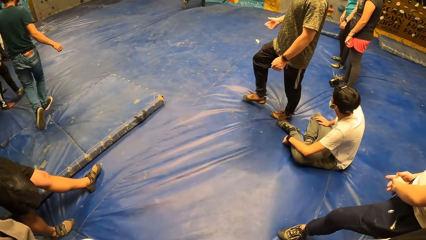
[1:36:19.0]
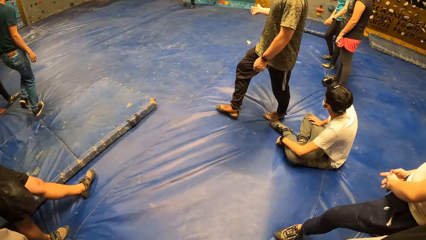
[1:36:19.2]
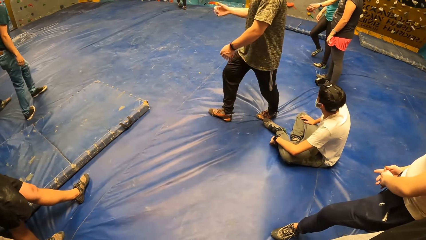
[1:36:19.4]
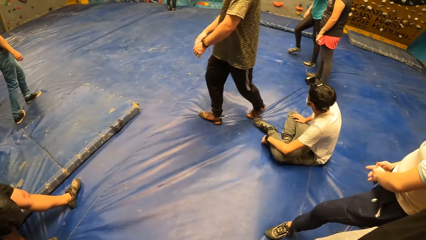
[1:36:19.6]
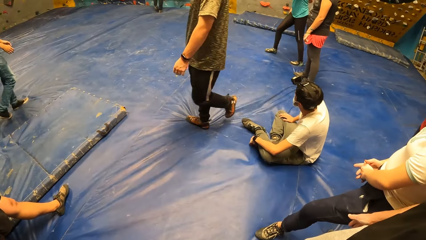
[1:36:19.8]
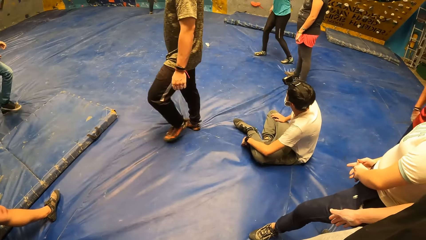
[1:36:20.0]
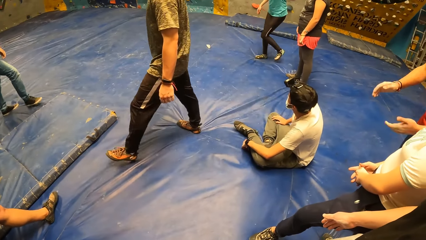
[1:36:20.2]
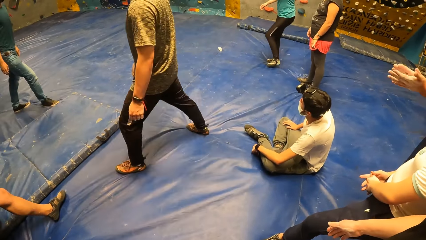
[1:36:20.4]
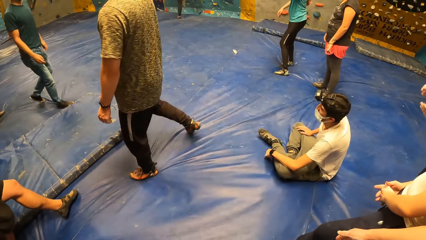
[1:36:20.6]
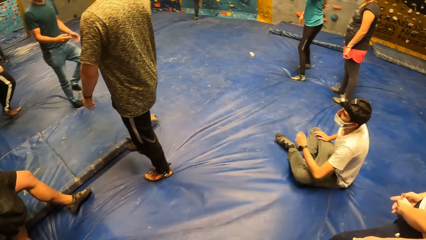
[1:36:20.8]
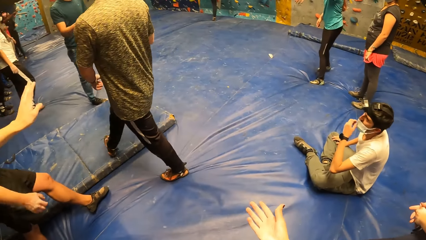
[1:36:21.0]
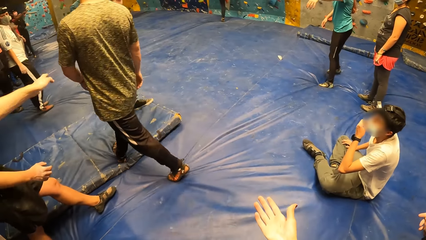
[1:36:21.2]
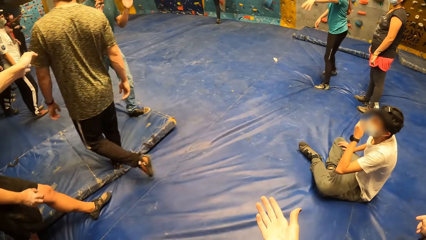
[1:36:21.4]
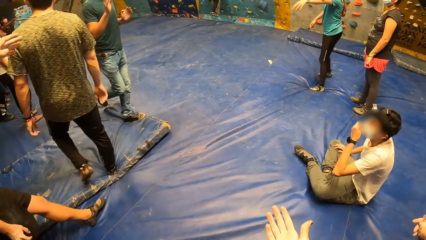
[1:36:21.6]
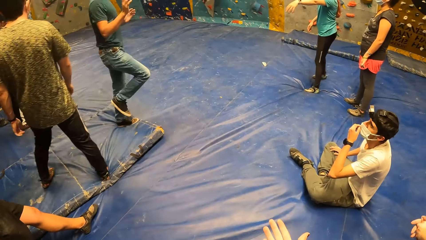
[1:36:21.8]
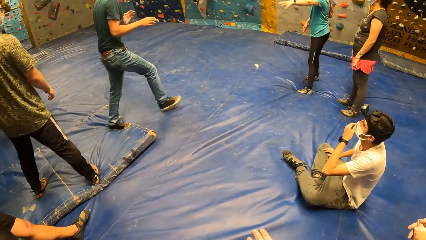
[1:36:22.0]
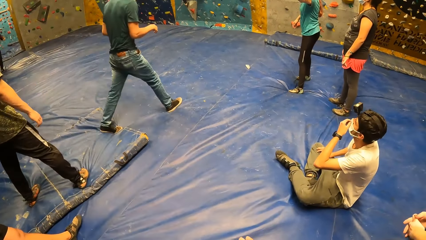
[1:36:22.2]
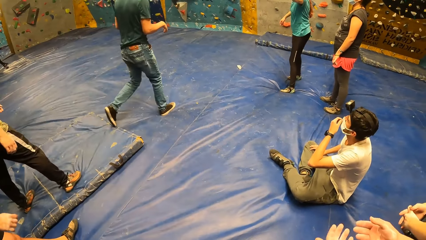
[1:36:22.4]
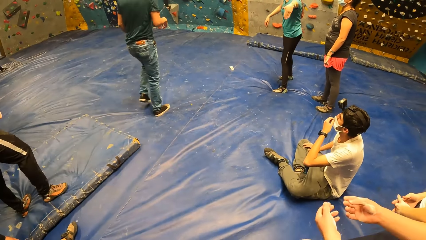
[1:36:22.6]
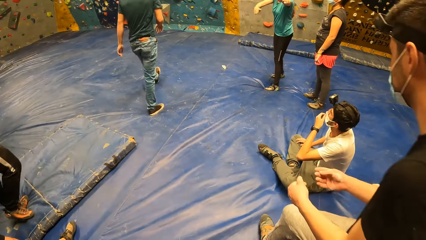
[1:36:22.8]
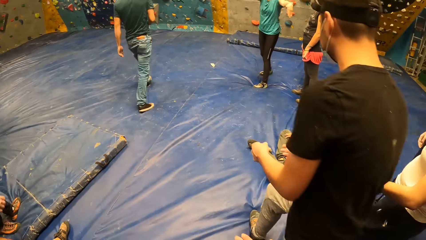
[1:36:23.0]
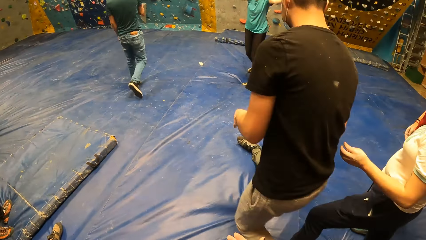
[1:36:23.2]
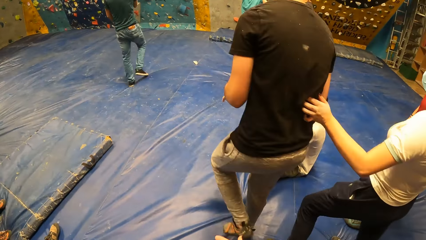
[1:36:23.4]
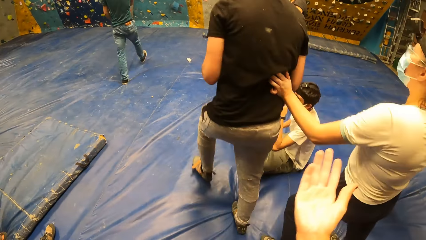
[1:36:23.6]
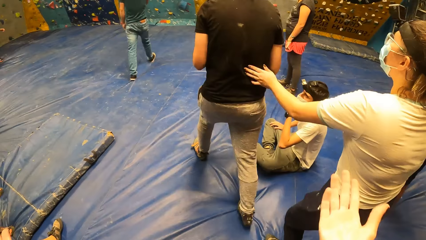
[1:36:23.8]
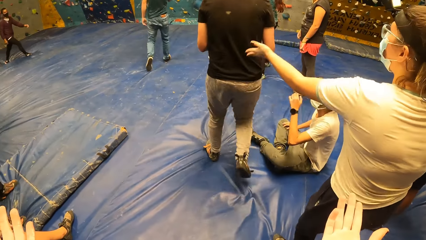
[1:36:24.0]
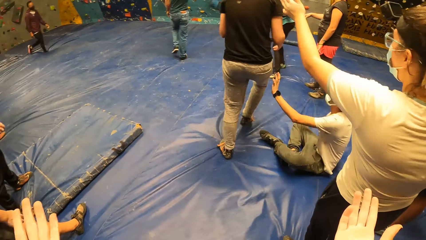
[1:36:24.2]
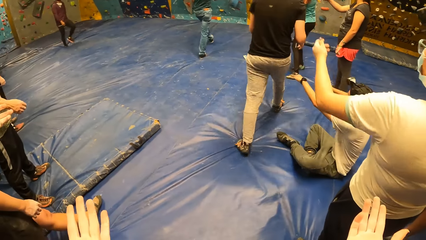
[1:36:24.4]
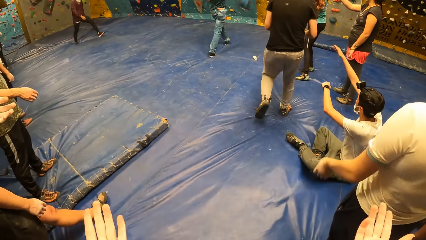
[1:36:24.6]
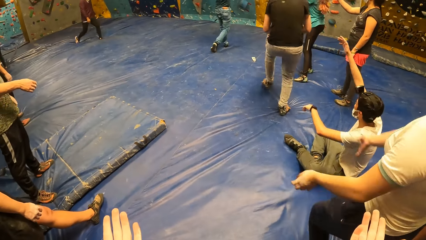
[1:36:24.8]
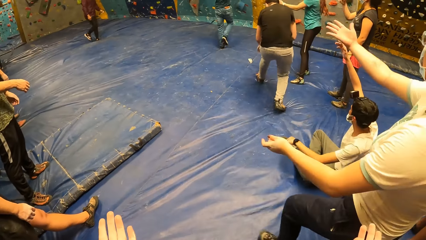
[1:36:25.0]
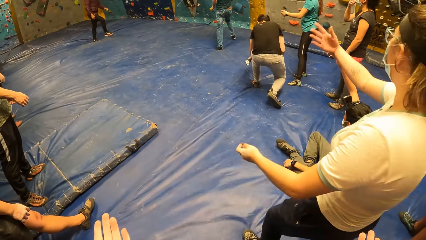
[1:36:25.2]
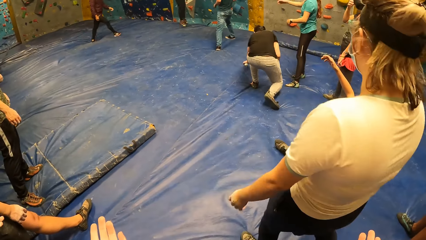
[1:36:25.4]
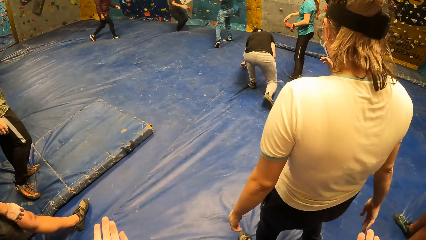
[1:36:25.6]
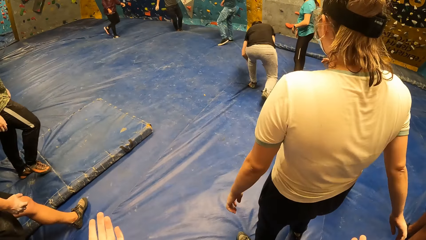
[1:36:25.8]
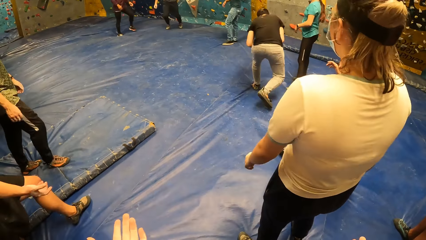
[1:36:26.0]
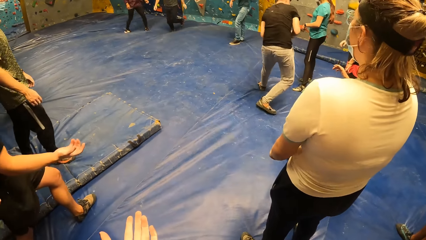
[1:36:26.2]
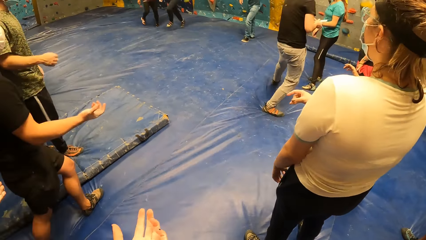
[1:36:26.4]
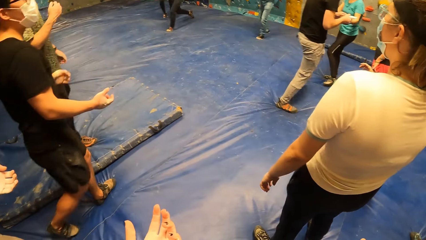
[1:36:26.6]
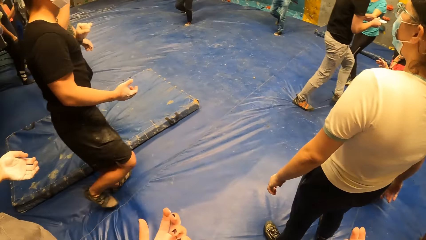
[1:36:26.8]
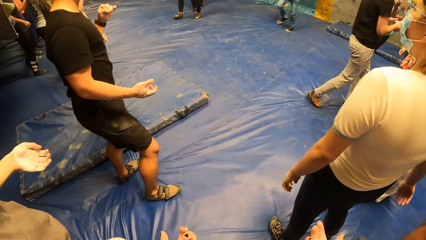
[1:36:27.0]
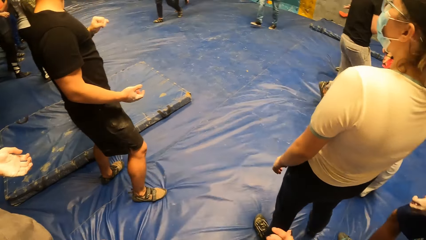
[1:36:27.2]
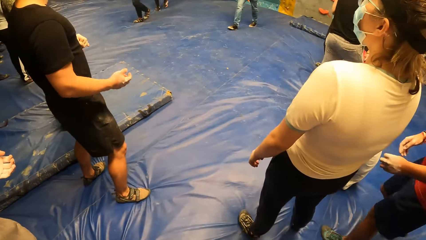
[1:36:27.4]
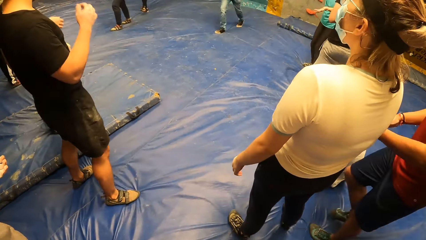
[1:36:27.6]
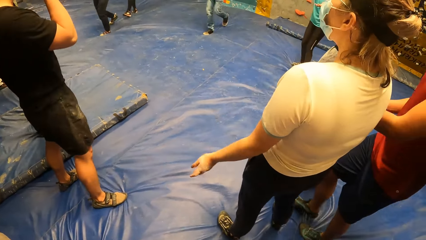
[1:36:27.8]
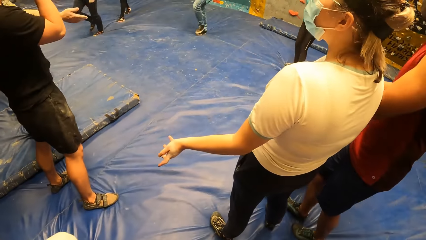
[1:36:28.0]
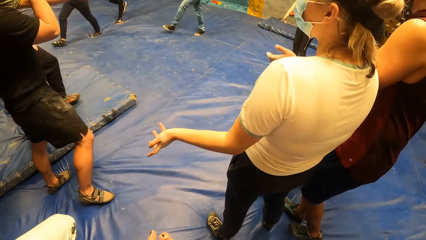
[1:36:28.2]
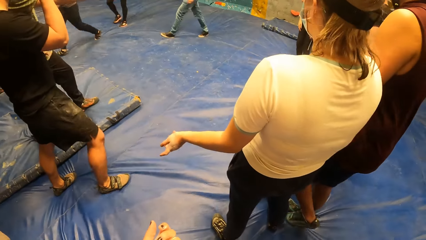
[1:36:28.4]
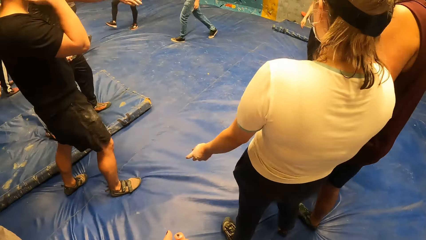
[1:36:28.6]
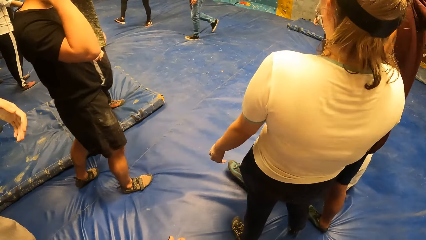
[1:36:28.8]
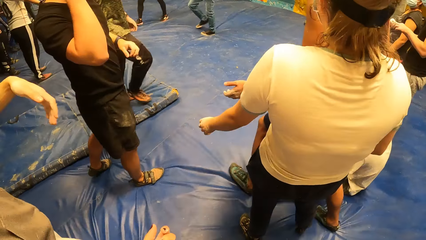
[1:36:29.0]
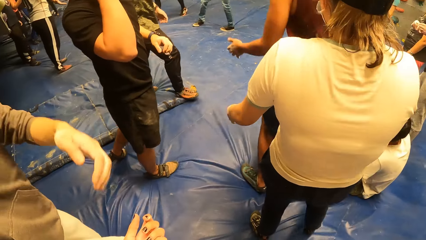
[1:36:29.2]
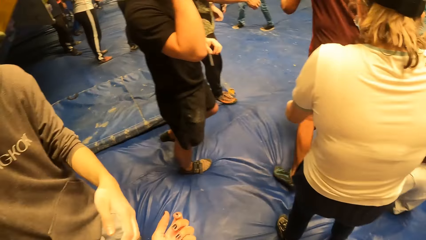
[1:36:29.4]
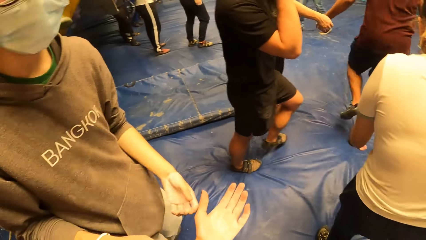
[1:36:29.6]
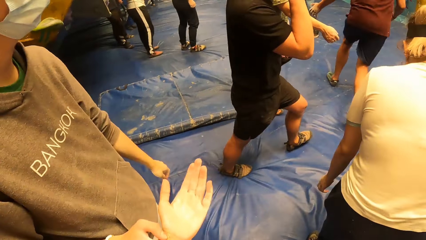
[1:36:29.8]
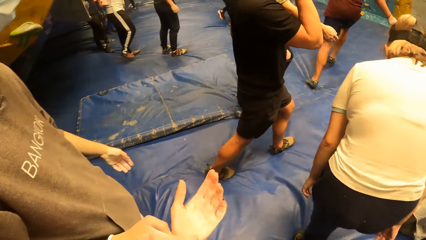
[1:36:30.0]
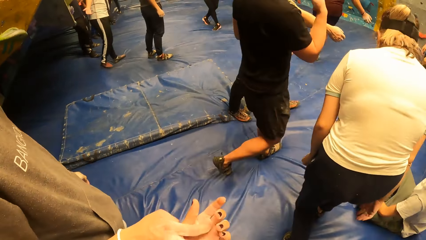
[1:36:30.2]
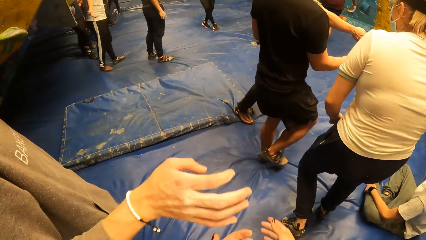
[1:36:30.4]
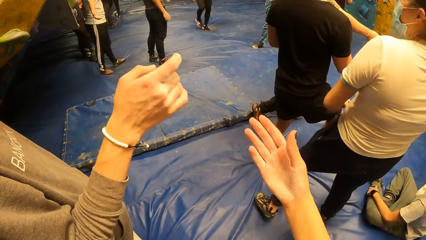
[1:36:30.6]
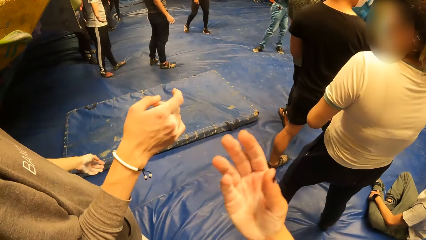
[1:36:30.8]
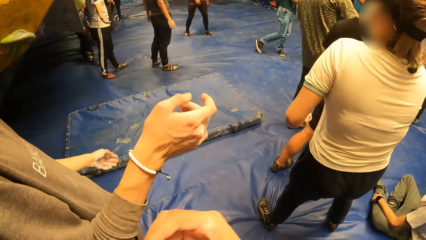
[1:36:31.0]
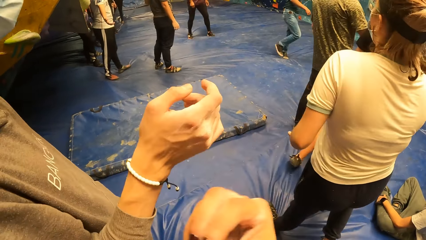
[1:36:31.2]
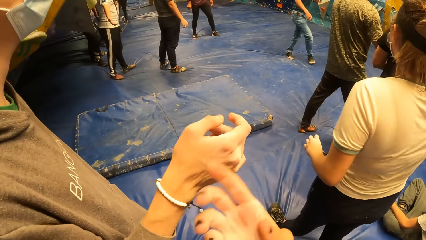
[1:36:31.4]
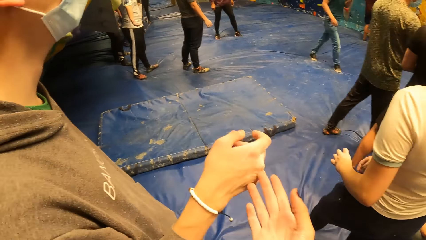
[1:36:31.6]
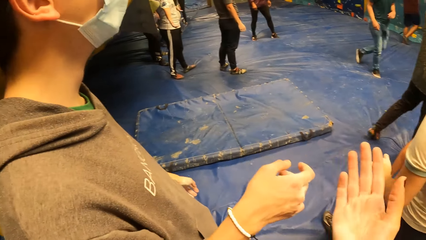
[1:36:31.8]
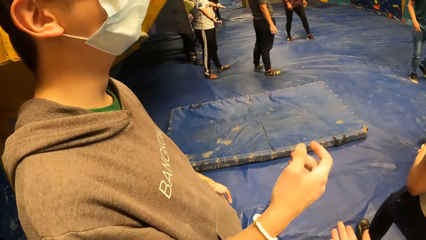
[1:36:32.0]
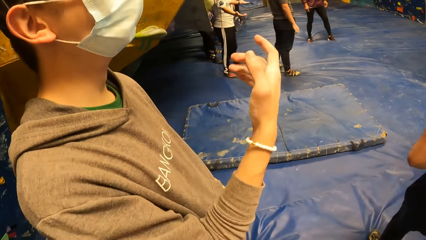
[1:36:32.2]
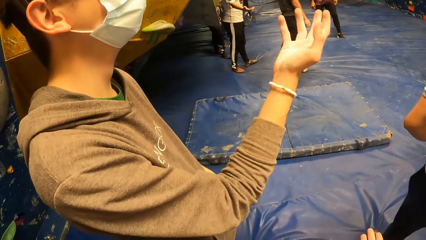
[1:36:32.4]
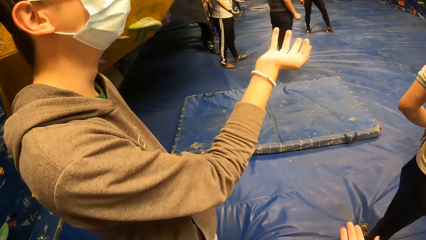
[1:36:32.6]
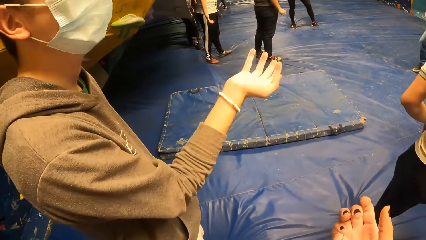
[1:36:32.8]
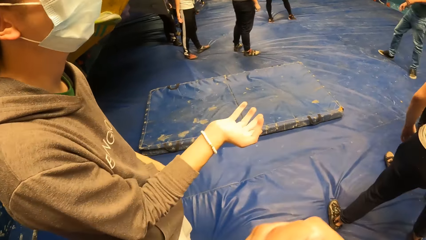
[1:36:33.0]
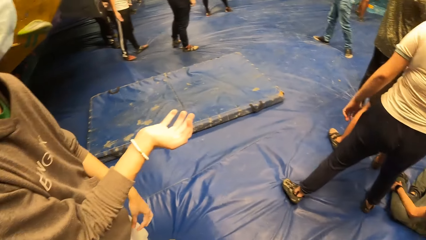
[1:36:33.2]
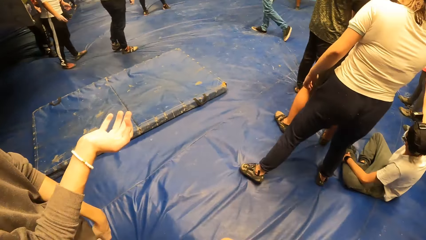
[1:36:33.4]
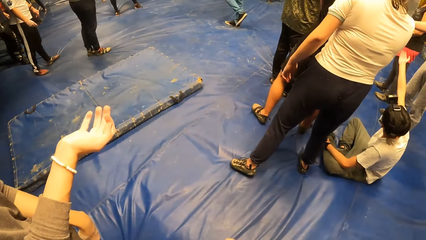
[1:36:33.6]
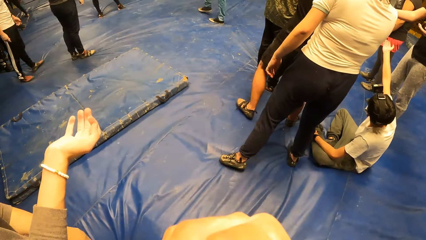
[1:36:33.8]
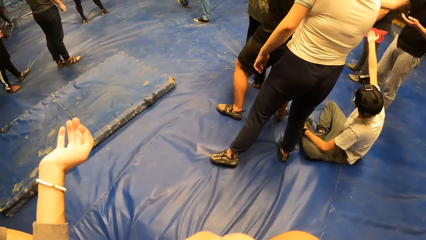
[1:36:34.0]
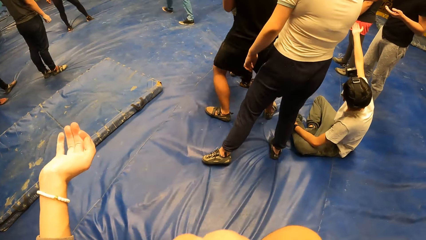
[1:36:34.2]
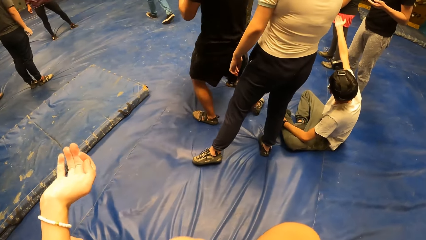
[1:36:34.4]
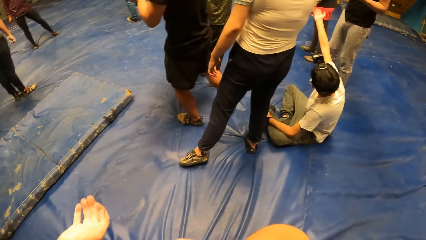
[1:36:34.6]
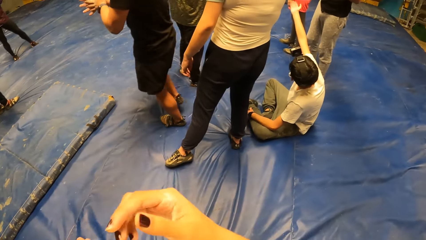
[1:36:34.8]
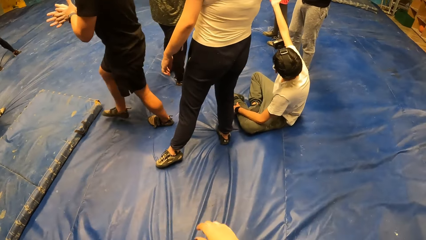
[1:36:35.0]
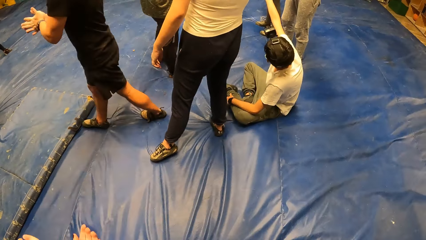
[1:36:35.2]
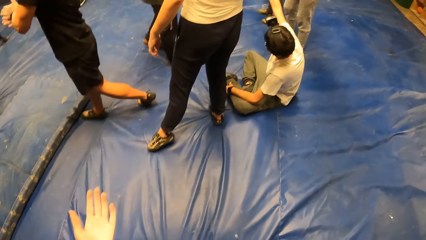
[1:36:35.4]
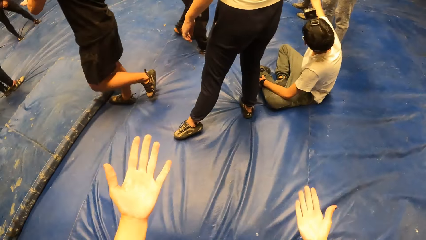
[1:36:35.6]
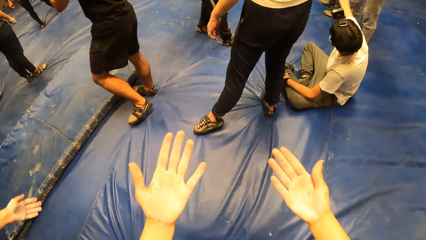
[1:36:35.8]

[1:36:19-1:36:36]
The camera wearer checks their hand. They look around the indoor playground. A man walks around the indoor playground. The man bends down, picks up hand cream and stands up. The camera wearer looks around the indoor playground. The man walks around the indoor playground. The camera wearer looks around the indoor playground. They converse with another man.
